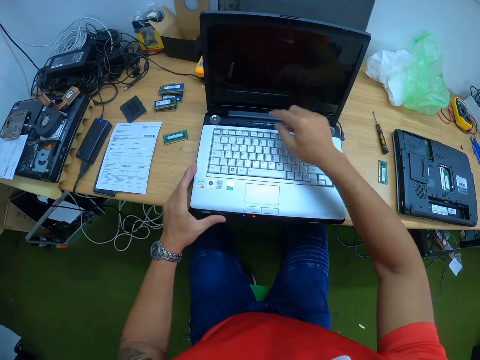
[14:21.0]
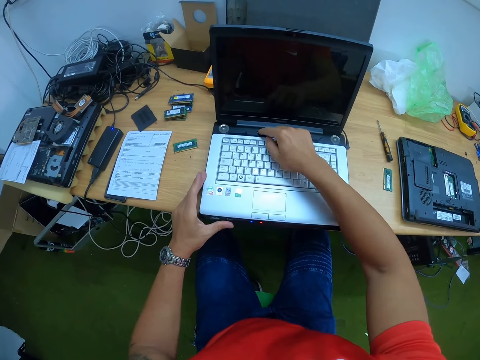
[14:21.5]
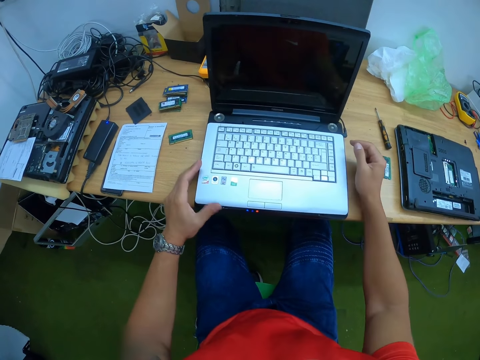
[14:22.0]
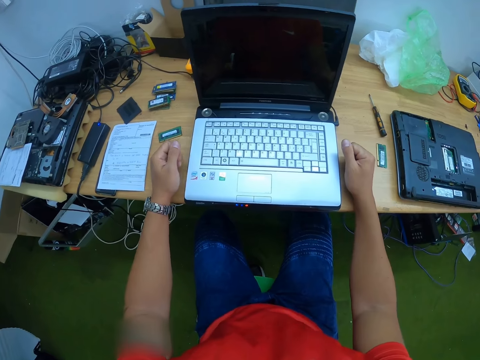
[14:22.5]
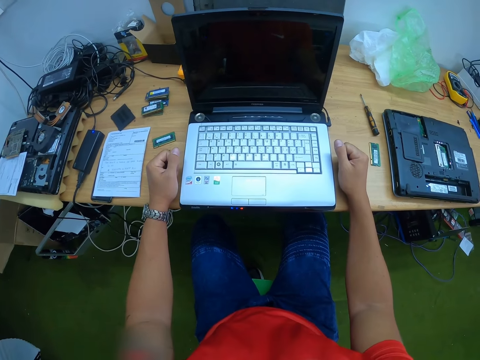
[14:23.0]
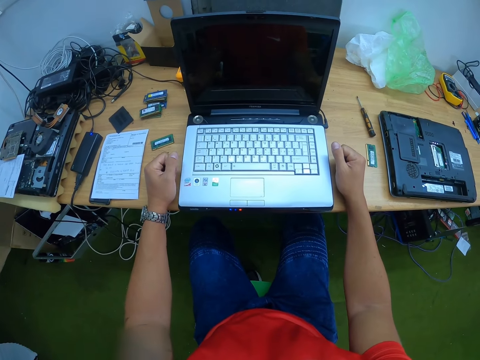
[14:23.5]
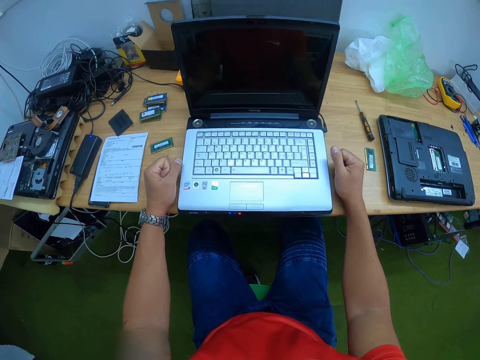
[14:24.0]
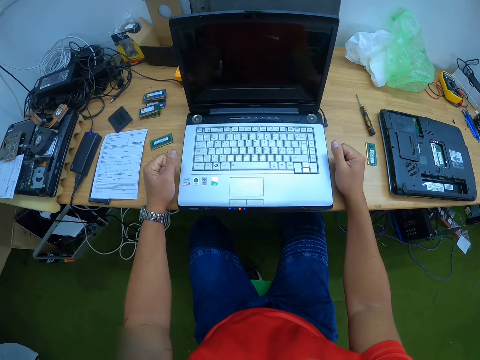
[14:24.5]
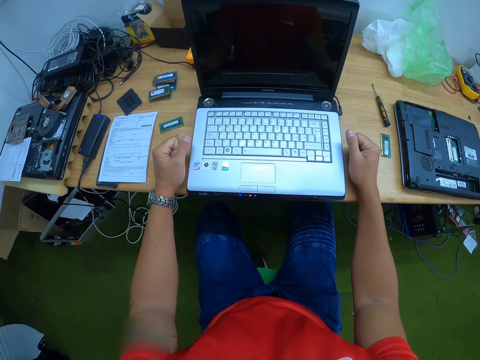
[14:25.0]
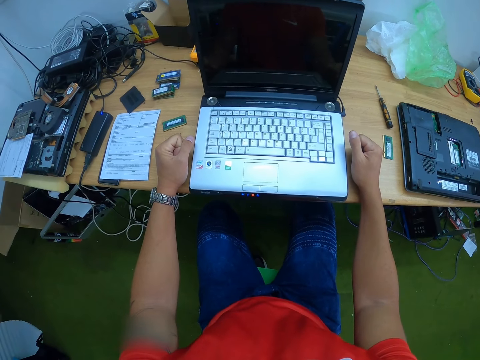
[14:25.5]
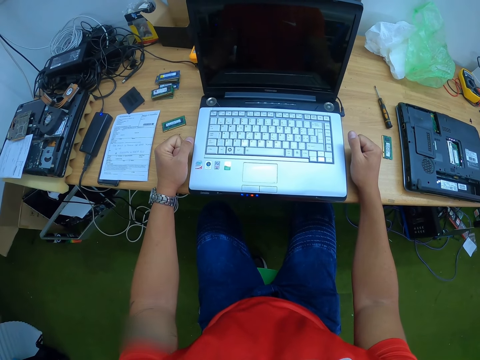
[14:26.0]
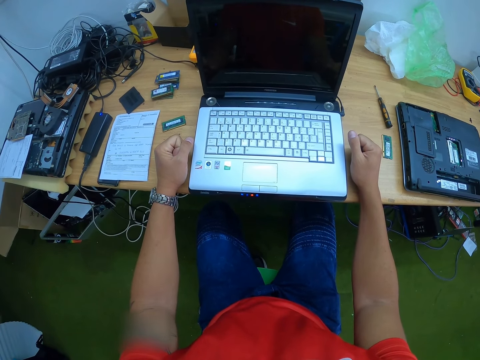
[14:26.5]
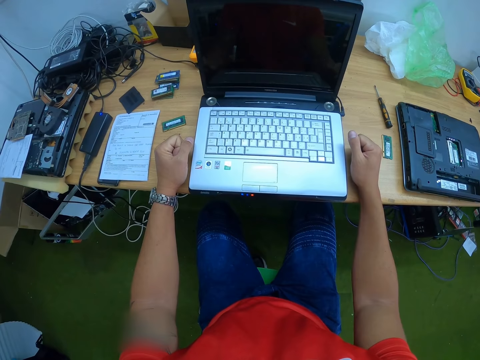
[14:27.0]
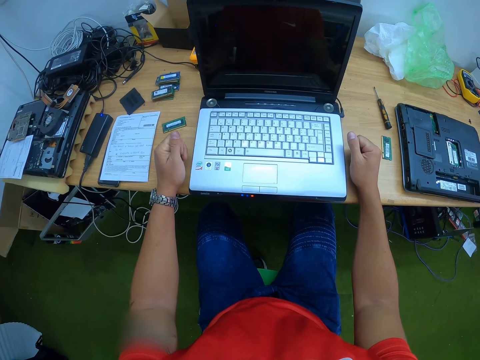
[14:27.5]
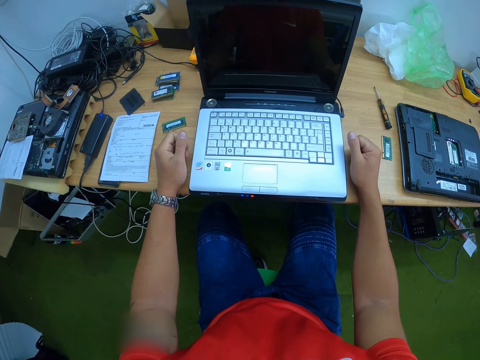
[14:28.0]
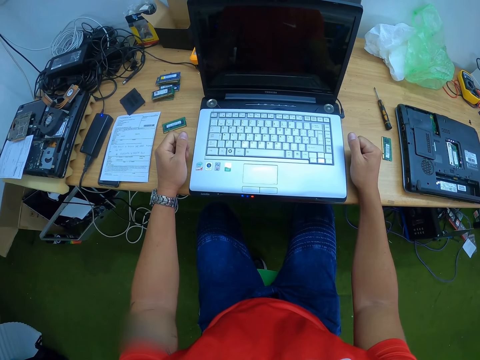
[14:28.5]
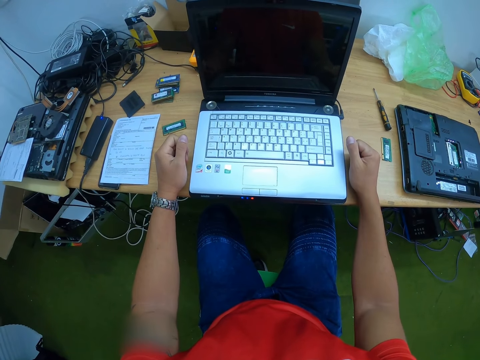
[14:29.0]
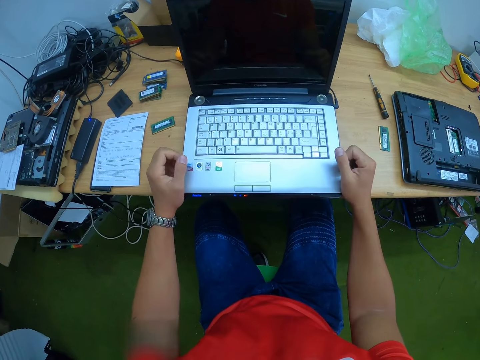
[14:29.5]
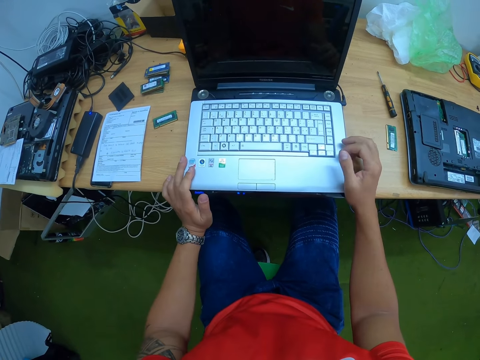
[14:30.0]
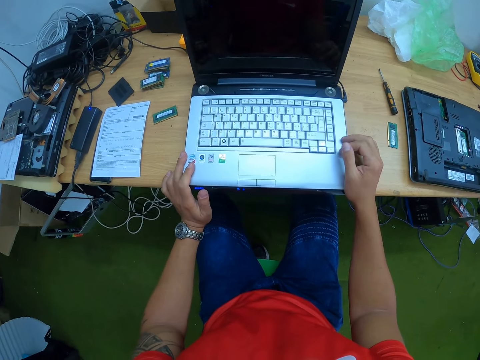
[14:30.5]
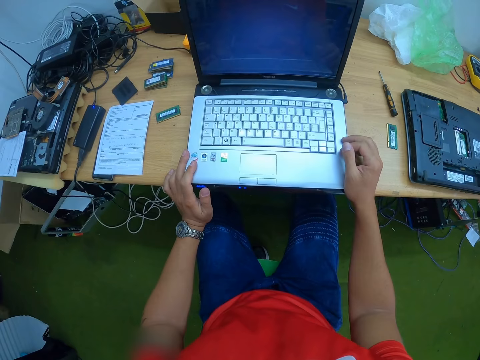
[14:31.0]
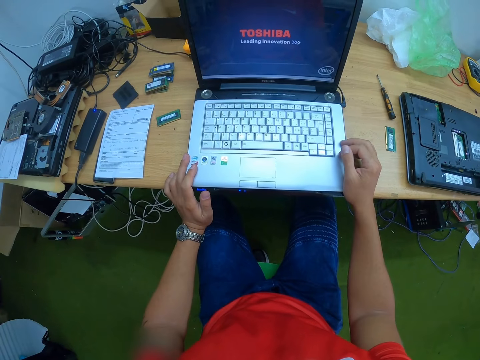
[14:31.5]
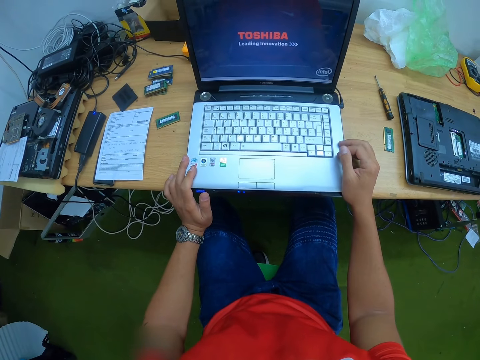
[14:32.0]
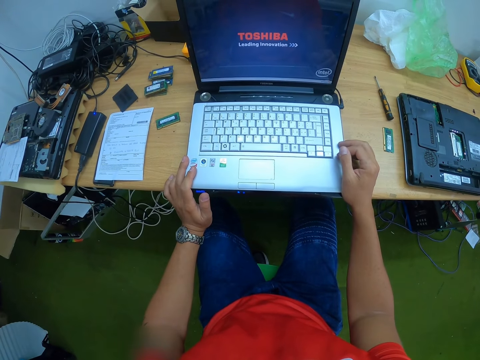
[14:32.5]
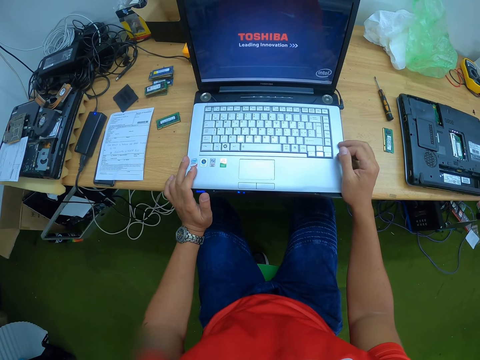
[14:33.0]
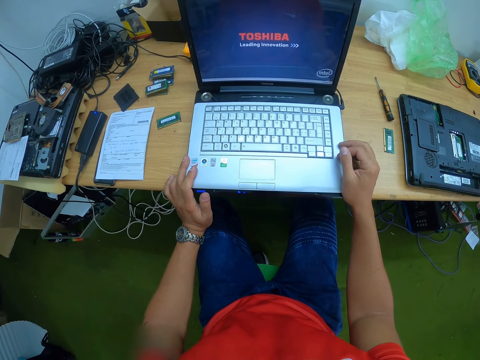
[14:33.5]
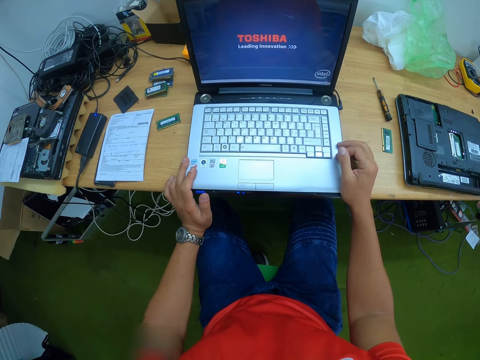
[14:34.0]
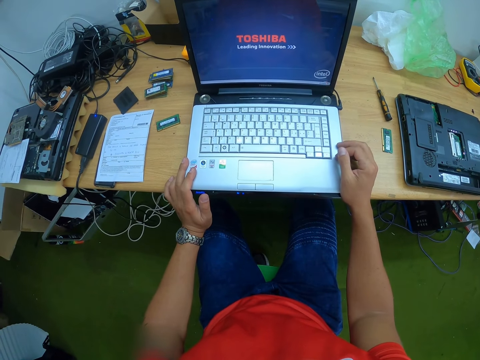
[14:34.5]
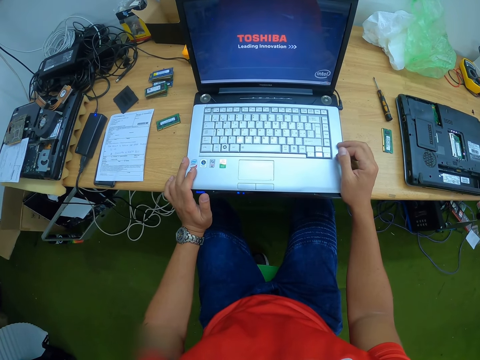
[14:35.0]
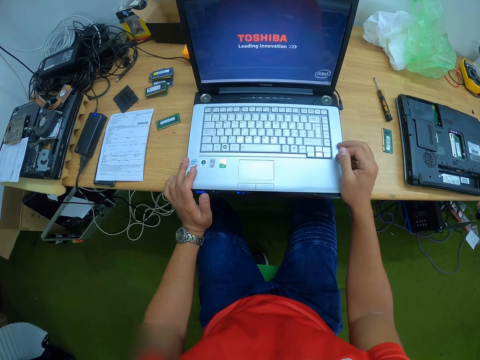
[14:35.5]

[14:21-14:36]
The camera wearer holds the laptop on the table with his left hand. He clicks on a button on the laptop on the table with his right hand. He looks at the laptop. He touches the laptop on the table with both hands.

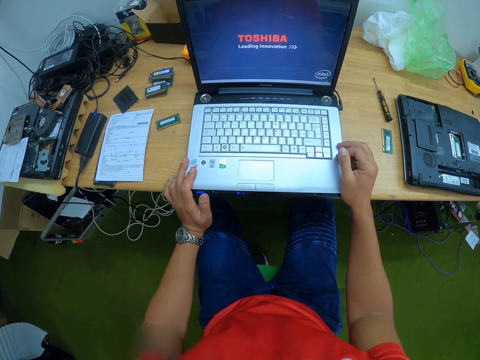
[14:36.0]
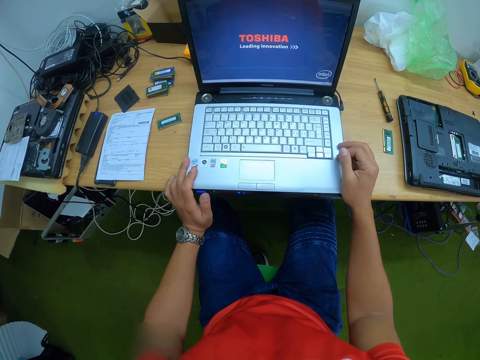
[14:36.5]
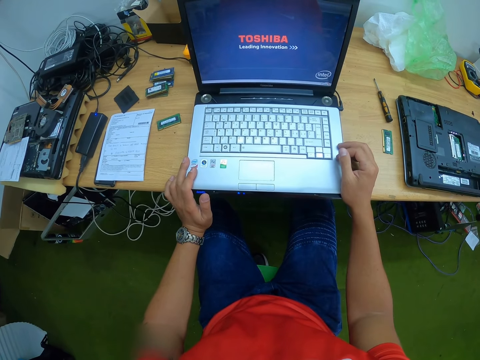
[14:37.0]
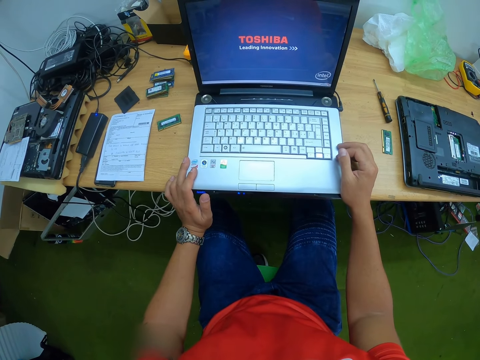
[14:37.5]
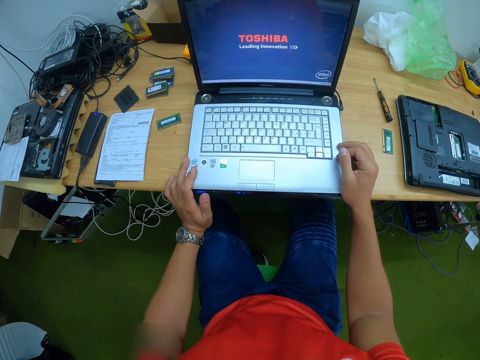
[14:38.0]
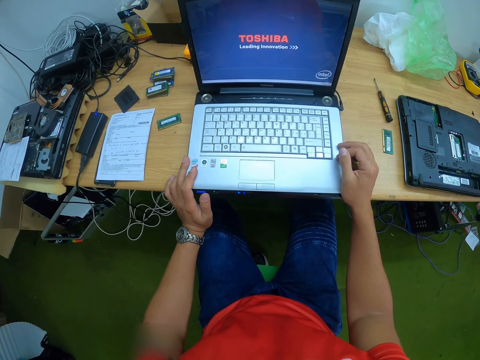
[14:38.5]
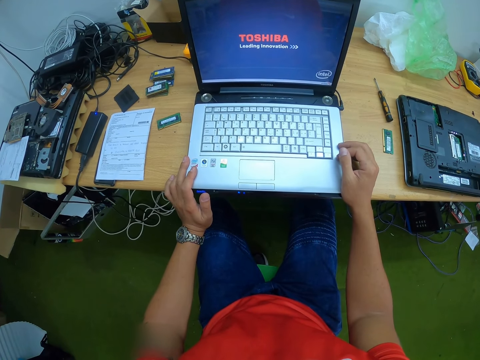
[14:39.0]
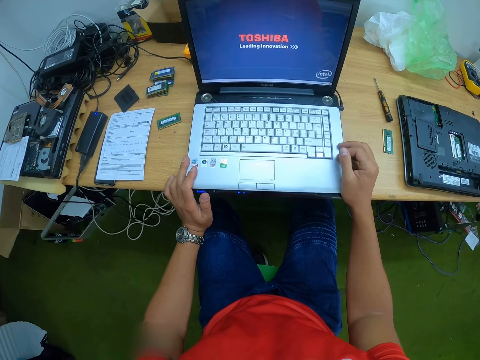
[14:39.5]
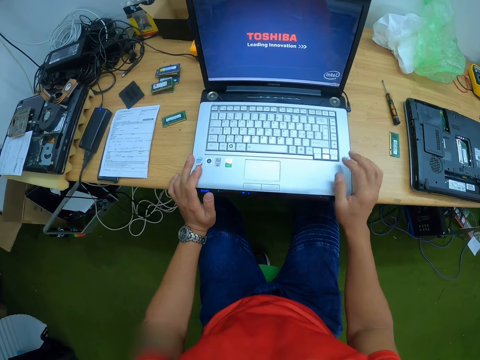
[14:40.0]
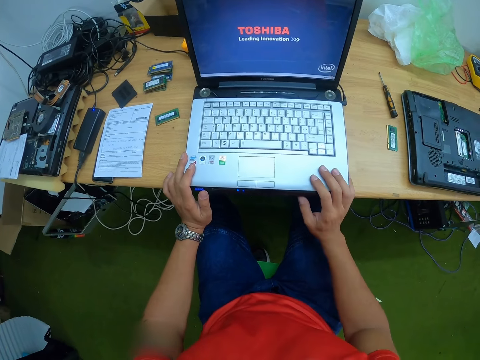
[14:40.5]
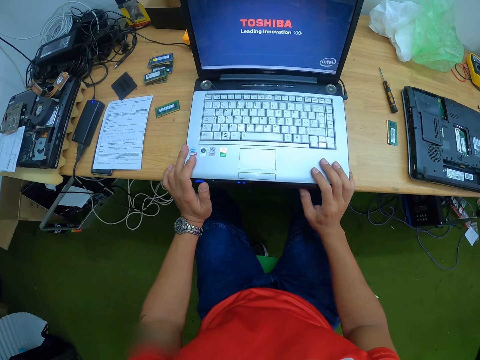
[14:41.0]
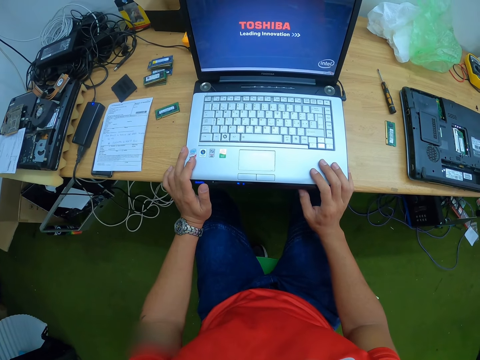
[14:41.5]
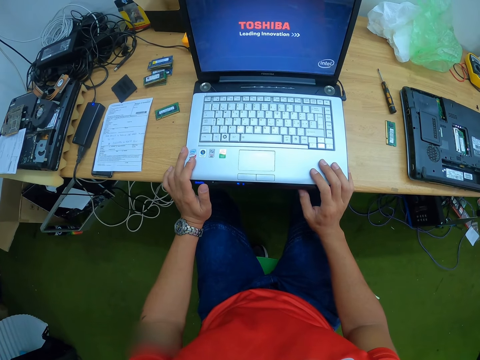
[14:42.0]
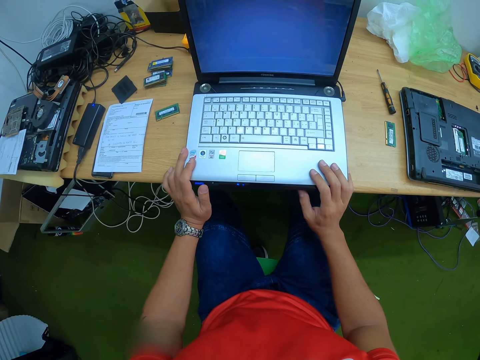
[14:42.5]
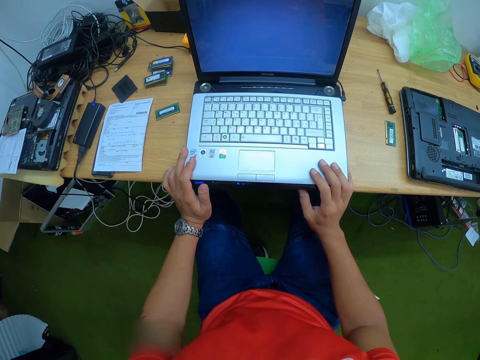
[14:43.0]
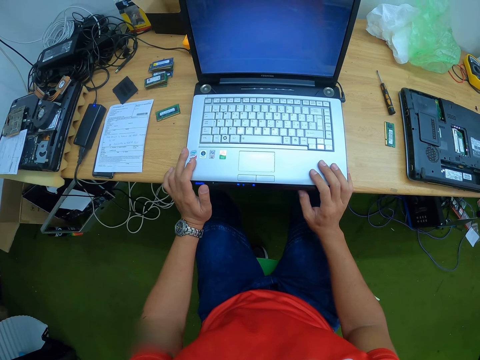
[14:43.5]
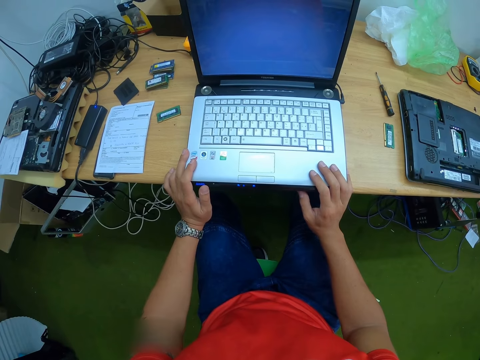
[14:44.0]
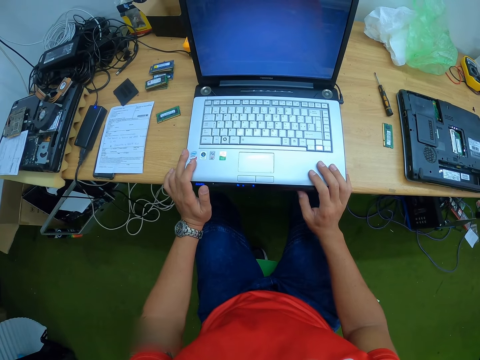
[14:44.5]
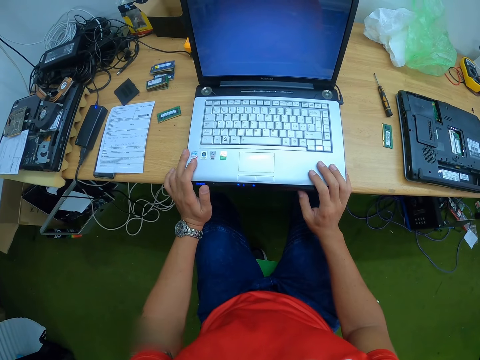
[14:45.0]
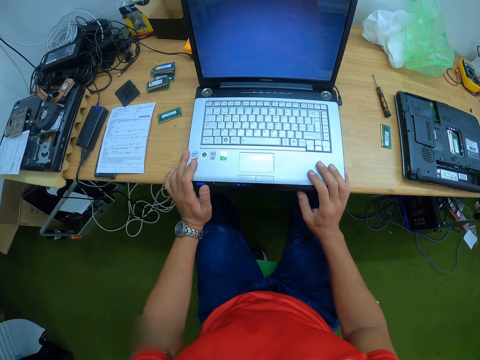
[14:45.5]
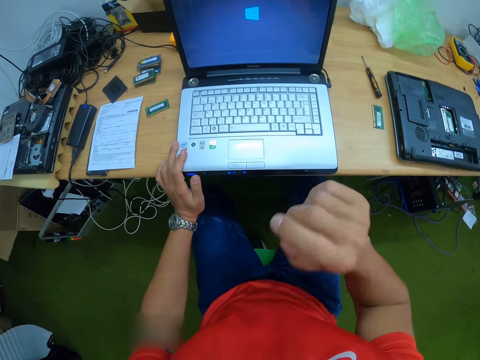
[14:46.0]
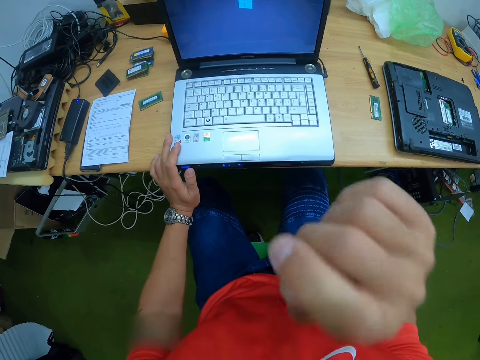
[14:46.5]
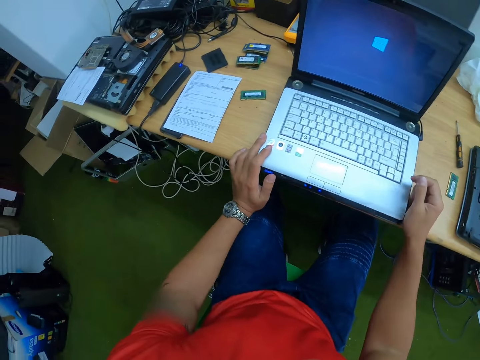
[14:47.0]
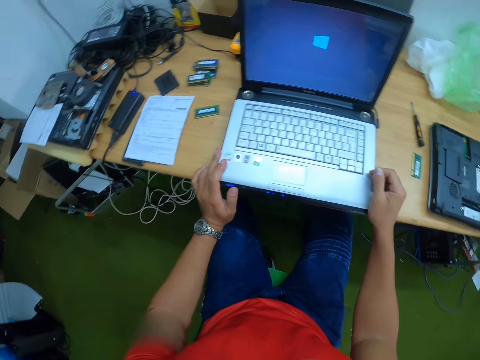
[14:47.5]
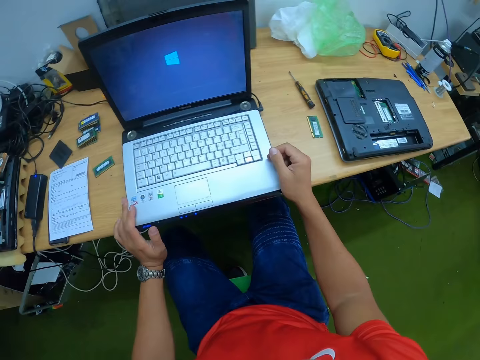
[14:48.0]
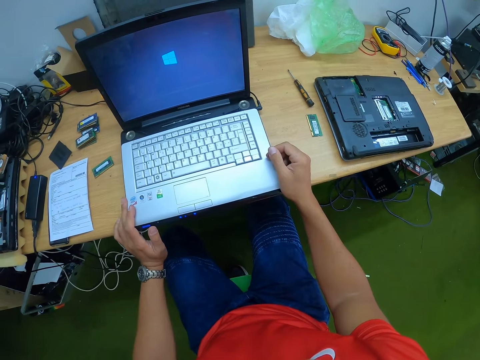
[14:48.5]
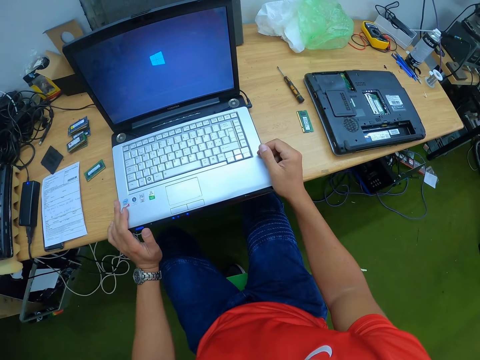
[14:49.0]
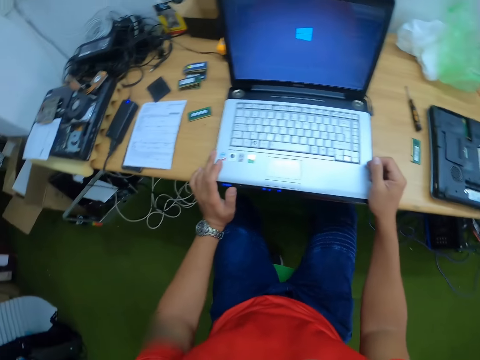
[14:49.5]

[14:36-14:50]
The camera wearer holds the laptop on the table with his left hand. He lifts his hand. He touches his face with his right hand. He touches the laptop on the table with both hands. He looks at the laptop.
